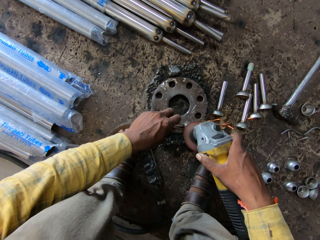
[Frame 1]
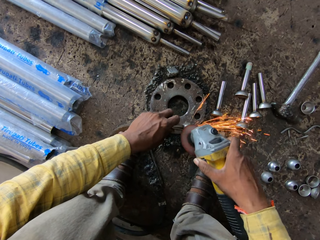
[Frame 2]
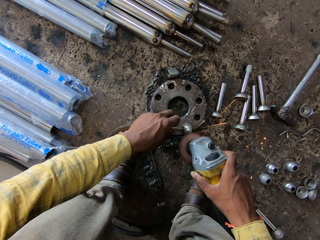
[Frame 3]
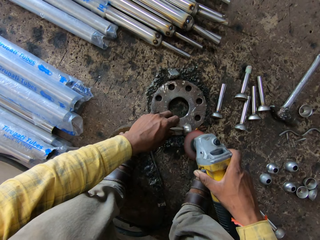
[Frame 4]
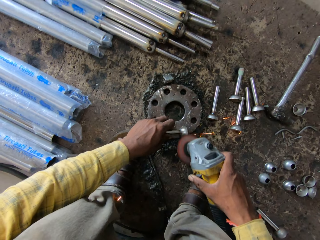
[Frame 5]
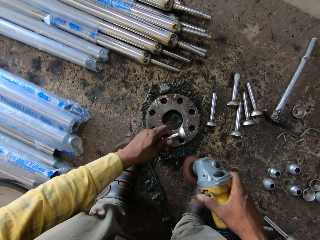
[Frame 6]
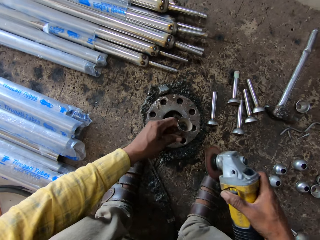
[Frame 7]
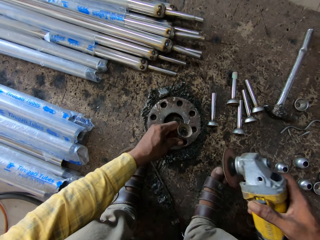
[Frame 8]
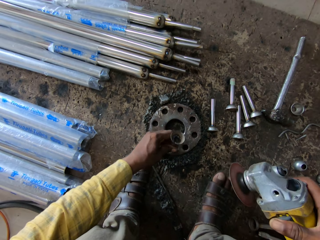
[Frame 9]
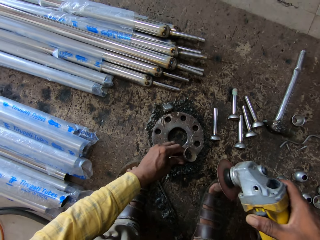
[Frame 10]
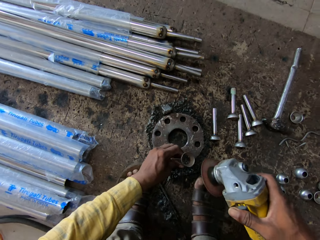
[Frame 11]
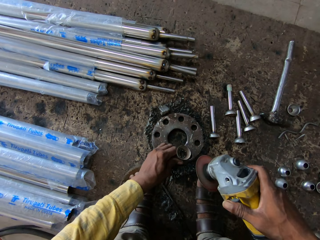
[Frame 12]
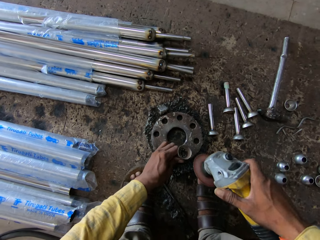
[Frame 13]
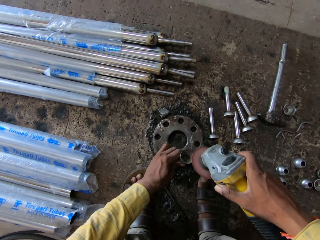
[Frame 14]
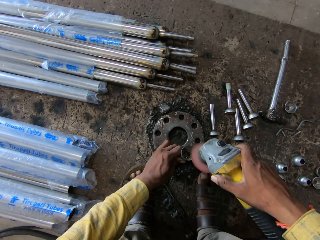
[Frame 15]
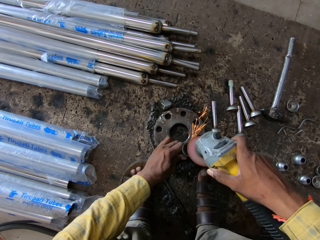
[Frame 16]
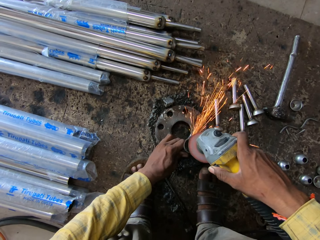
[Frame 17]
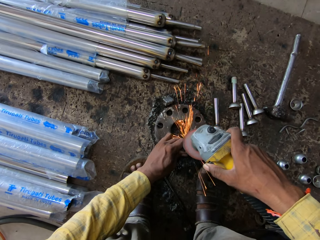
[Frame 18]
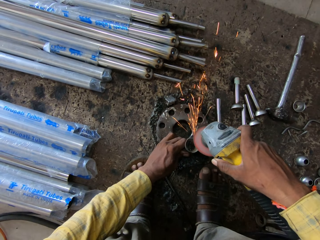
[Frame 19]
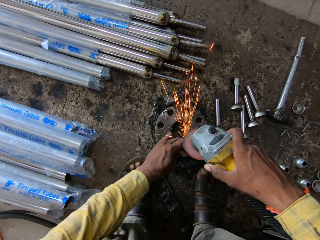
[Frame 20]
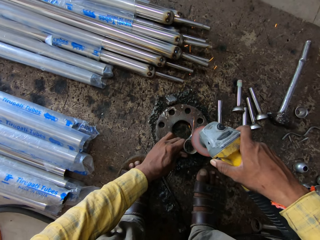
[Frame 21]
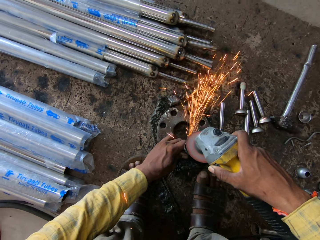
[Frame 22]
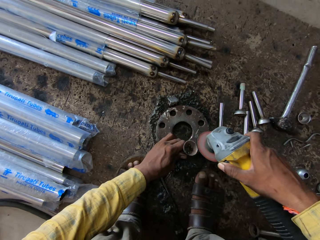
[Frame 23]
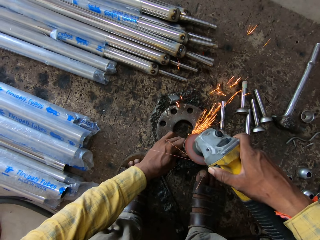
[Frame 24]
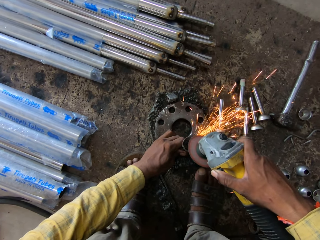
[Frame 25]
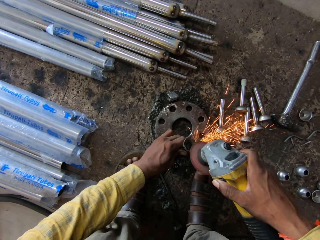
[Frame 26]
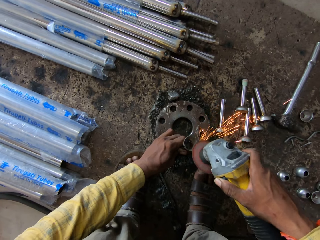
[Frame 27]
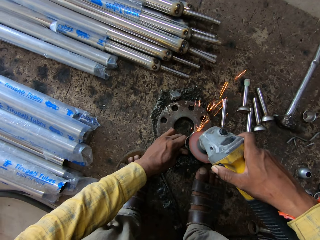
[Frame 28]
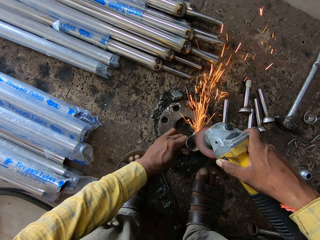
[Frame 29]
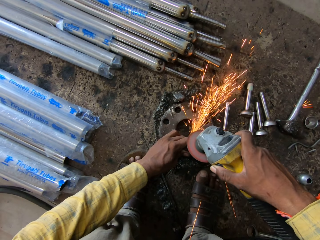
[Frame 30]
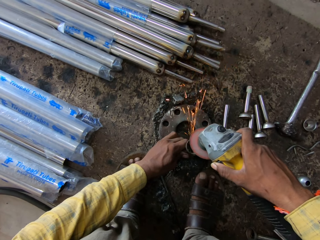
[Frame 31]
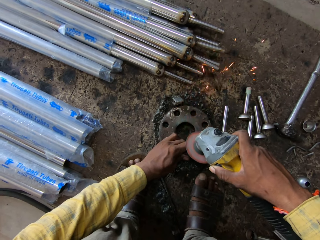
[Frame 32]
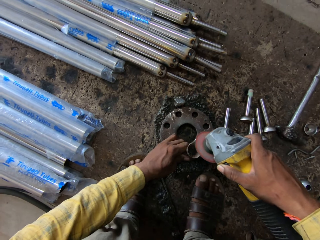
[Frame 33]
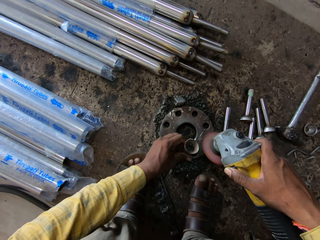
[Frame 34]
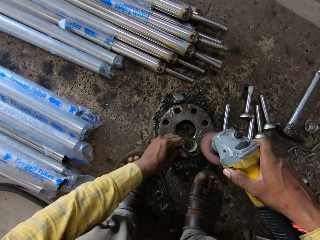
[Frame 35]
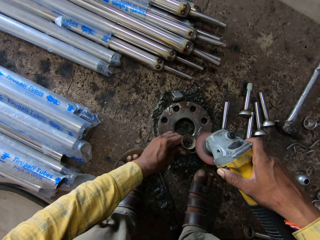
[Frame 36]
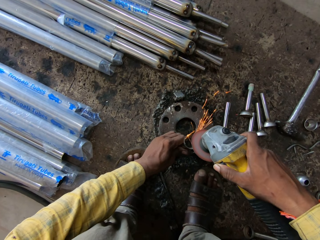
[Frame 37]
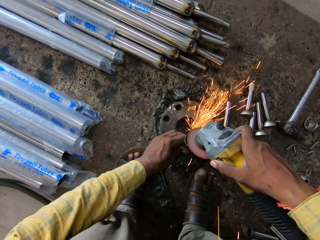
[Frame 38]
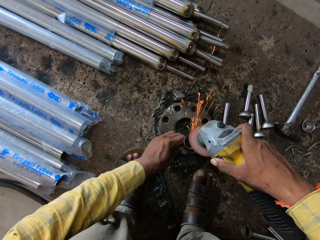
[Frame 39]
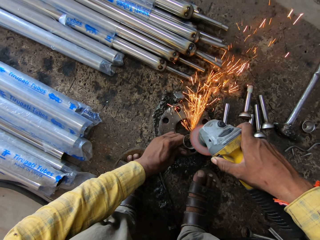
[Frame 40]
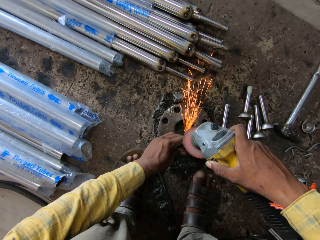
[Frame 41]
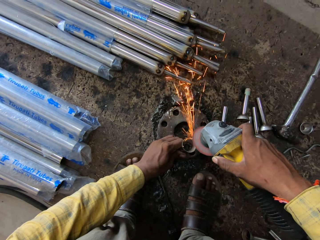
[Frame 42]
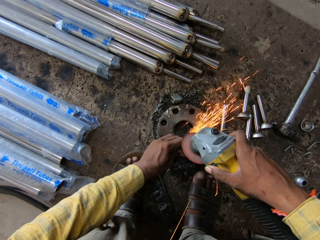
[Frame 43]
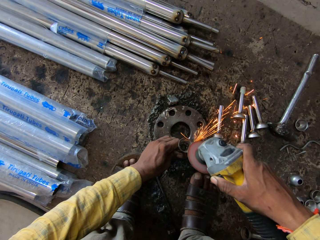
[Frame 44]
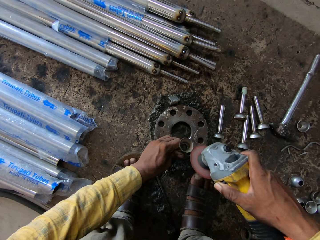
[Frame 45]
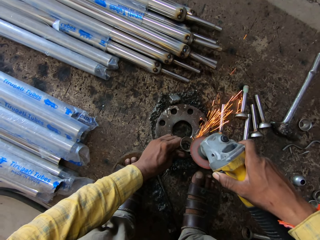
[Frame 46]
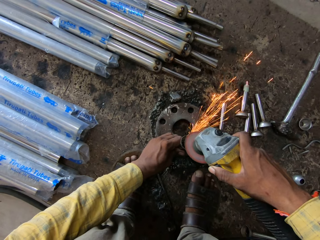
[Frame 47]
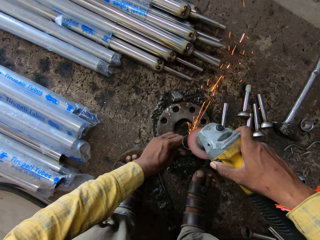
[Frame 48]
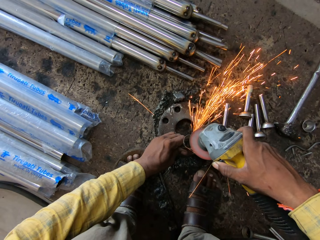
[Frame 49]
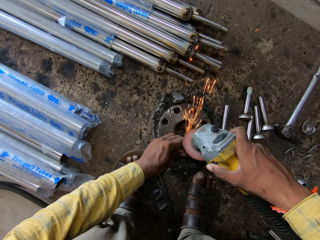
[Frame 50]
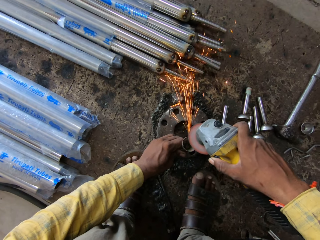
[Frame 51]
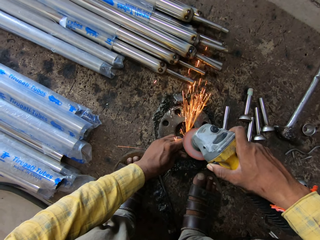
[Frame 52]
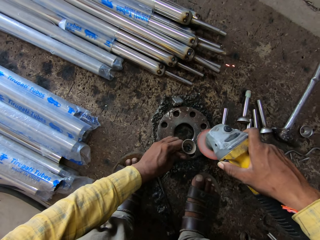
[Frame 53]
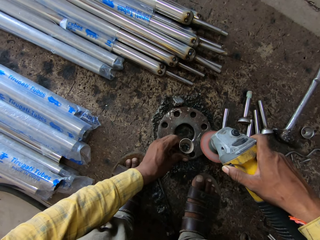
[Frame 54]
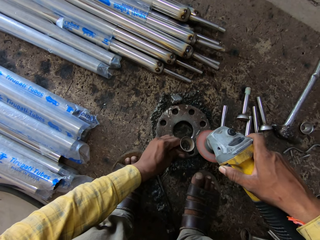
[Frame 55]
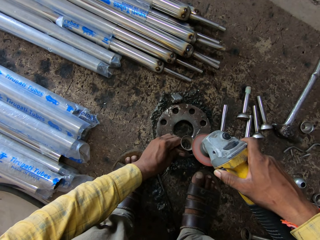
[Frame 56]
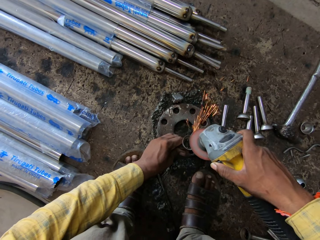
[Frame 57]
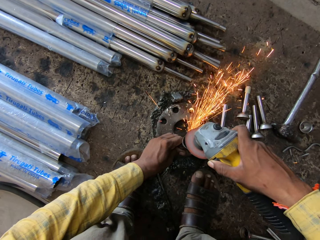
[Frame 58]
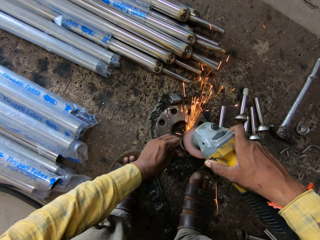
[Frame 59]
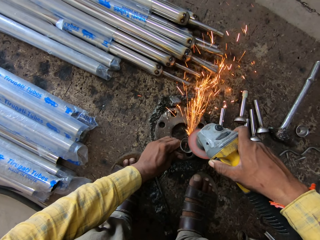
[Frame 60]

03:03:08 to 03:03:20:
The camera wearer turns the curtain screwfix. They polish the curtain screwfix with an angle grinder.

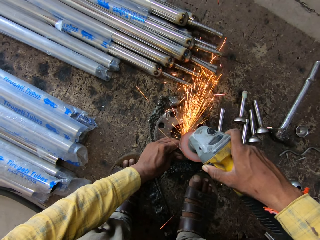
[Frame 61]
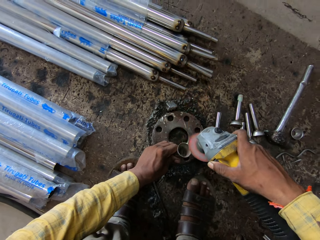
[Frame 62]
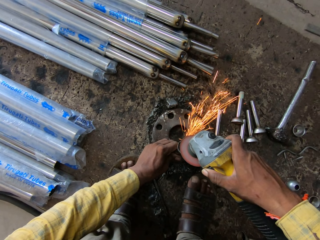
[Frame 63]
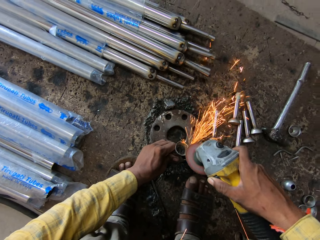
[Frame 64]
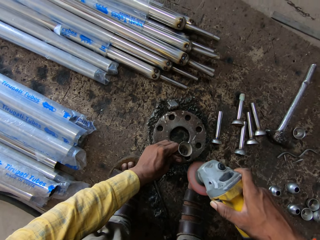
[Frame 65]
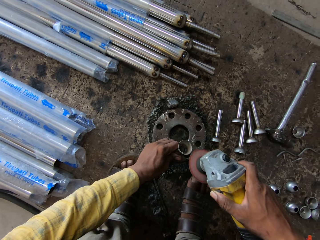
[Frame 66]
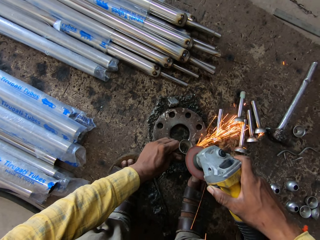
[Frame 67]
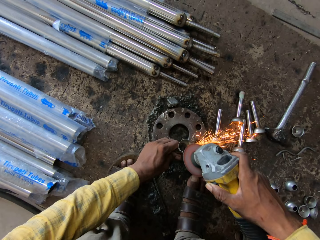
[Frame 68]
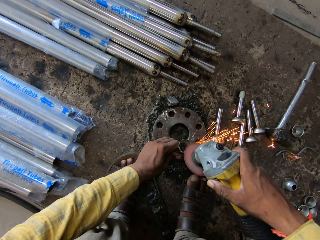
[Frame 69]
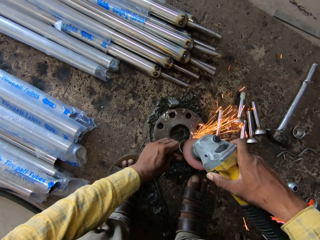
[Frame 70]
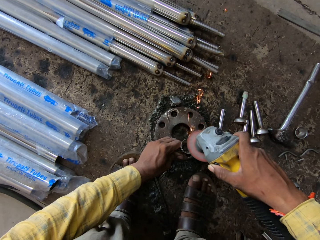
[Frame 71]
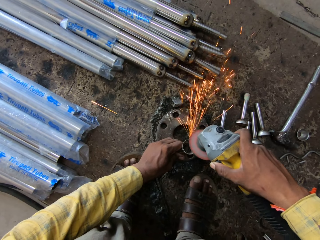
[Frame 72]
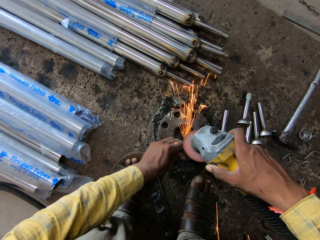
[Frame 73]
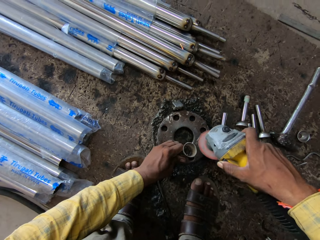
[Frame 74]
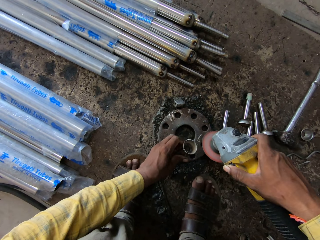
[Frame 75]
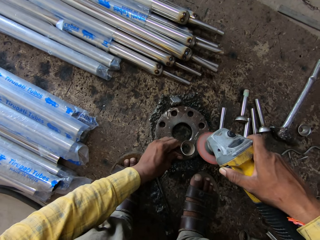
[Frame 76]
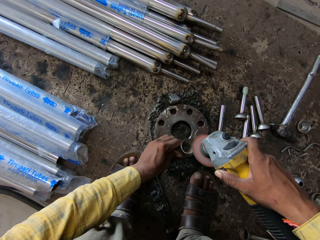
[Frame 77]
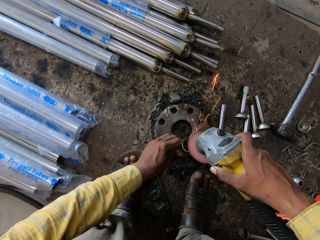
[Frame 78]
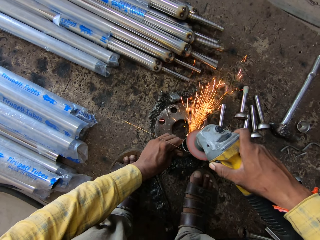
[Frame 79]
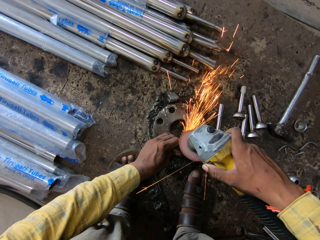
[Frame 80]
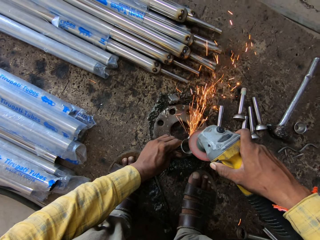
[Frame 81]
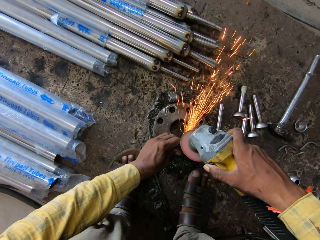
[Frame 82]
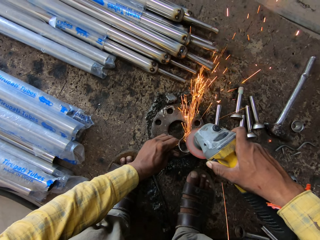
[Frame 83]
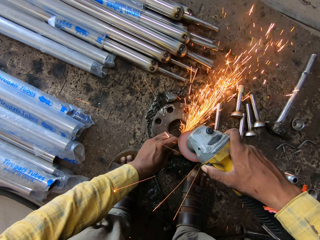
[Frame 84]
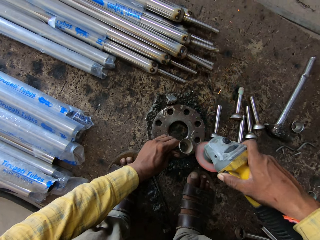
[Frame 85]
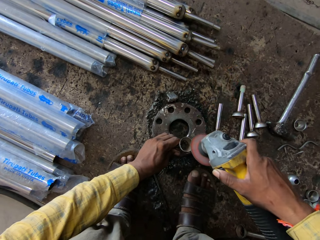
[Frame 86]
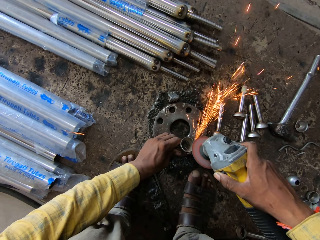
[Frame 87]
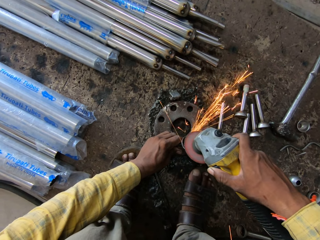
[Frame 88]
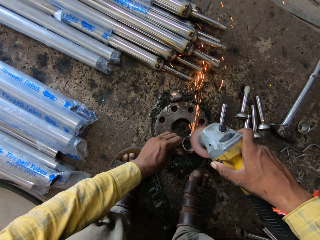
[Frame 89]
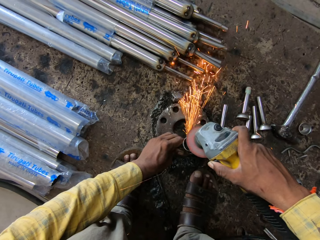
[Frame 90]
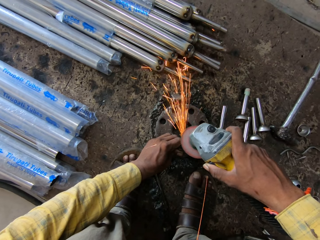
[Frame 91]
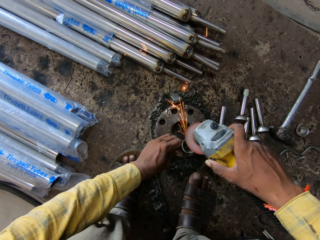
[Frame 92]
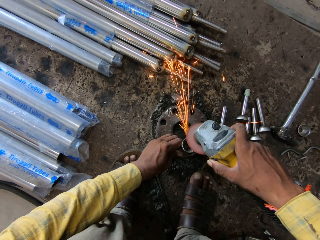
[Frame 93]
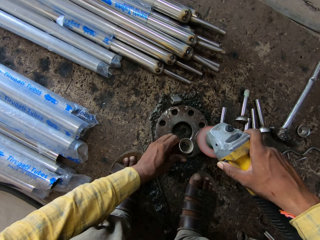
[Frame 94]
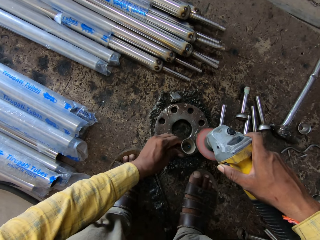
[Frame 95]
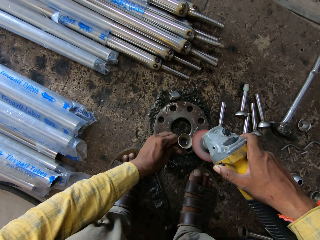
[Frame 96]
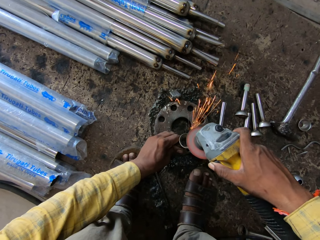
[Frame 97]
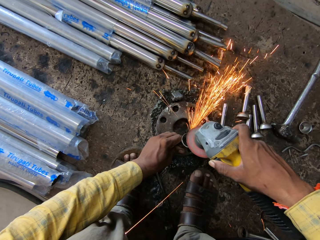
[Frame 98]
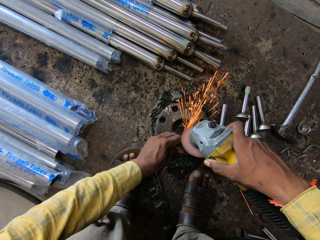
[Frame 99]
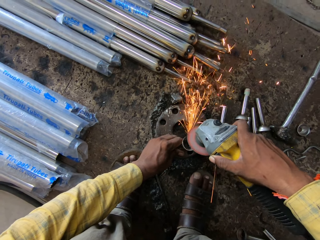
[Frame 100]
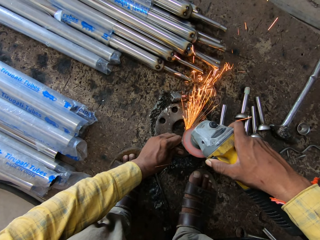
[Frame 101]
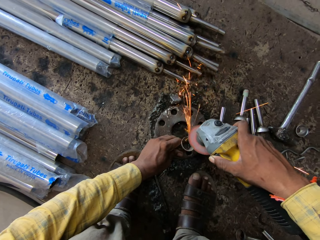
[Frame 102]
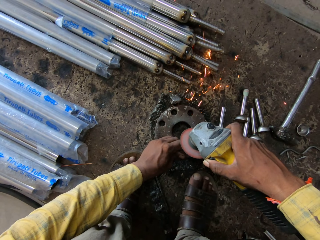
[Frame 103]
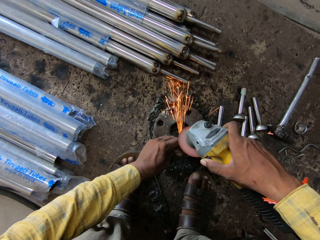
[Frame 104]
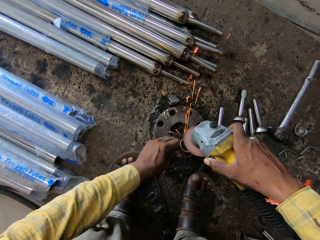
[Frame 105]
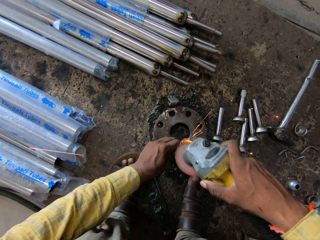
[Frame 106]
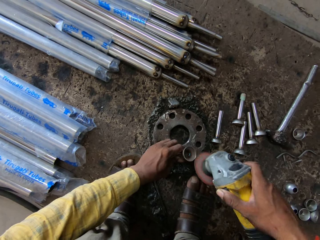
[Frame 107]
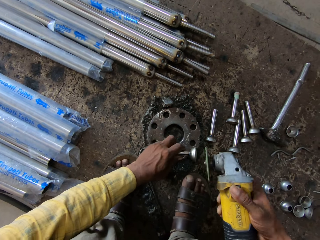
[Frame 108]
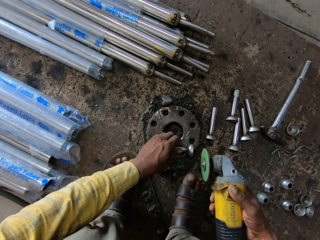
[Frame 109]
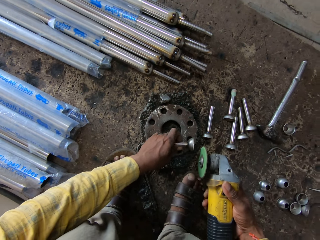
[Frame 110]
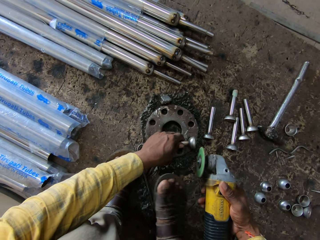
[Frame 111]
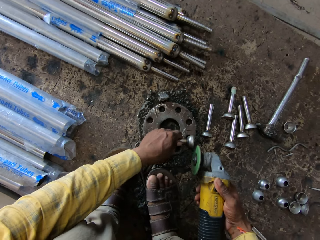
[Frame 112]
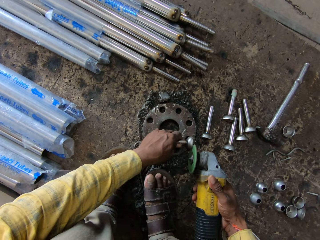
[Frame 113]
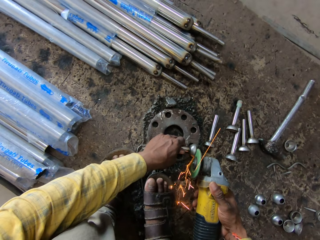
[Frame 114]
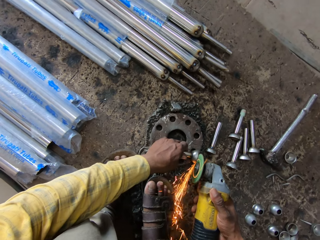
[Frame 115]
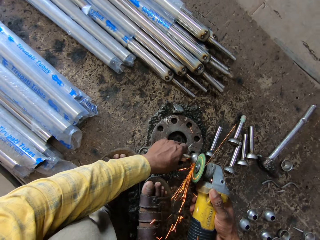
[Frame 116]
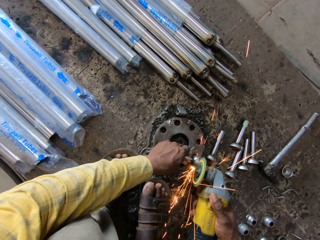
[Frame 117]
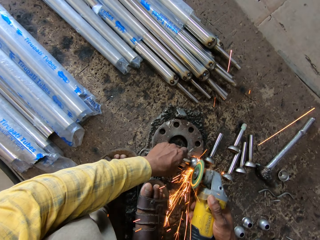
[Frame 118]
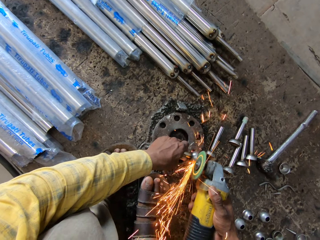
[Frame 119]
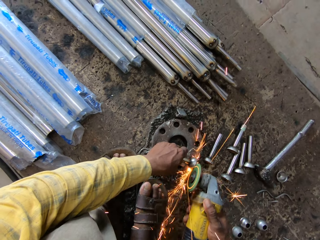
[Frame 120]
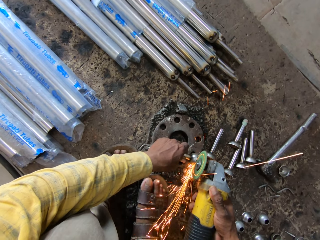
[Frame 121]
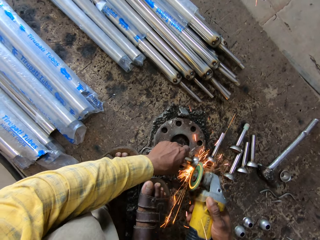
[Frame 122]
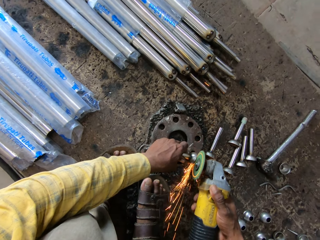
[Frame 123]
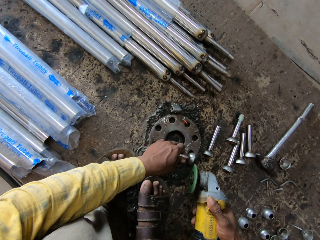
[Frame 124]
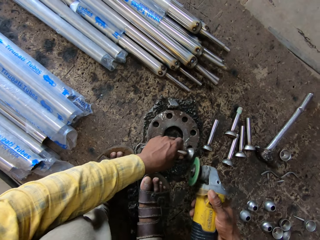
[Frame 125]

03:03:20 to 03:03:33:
The camera wearer turns the curtain screwfix. They polish the curtain screwfix with an angle grinder.
